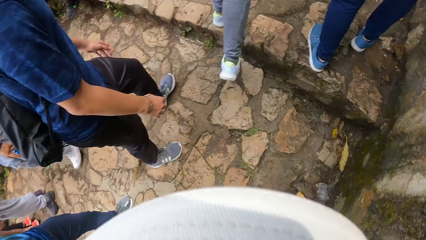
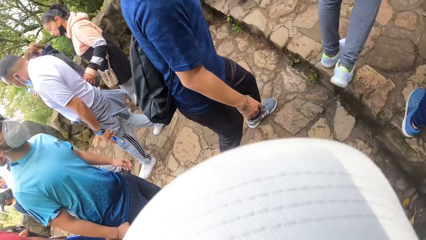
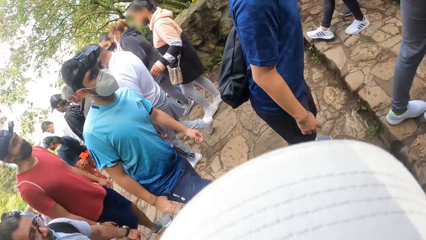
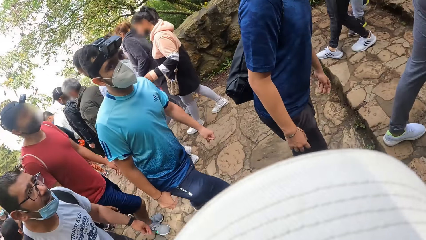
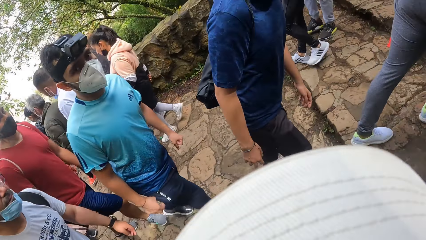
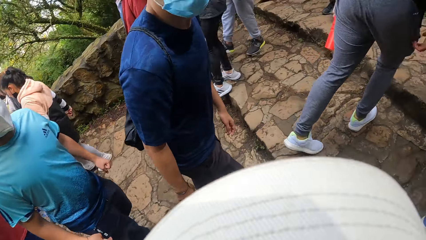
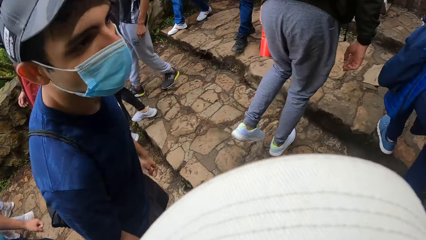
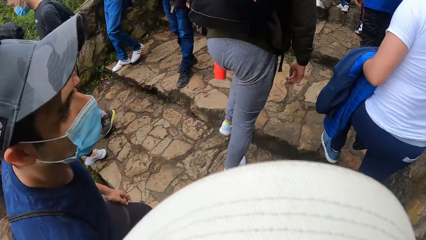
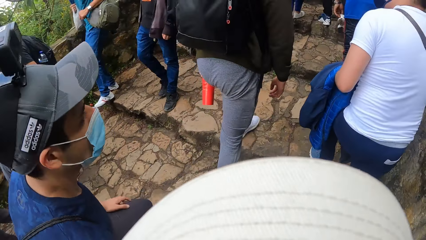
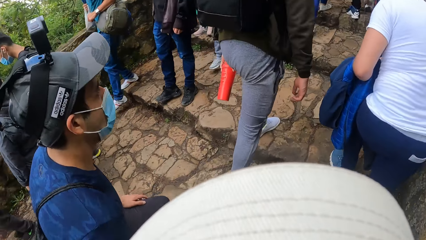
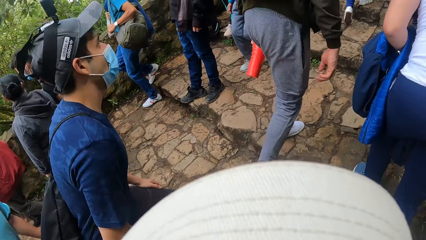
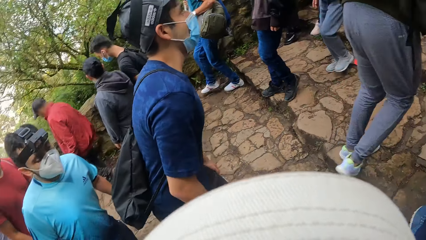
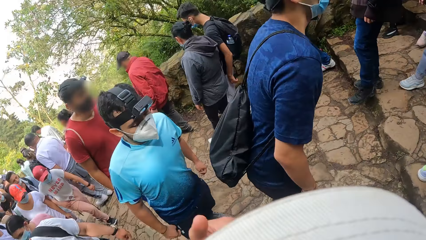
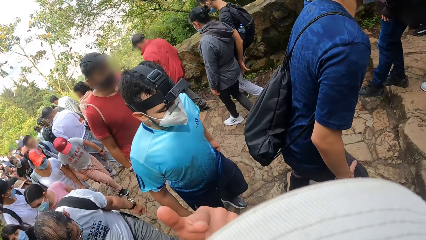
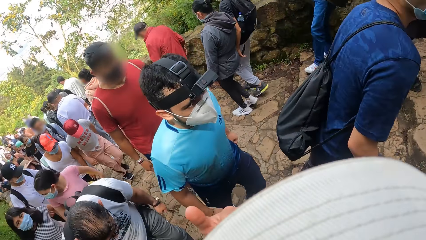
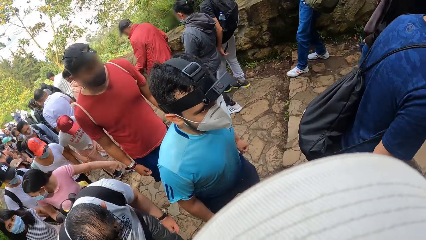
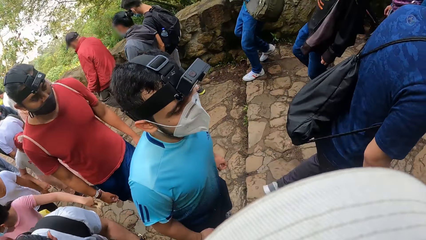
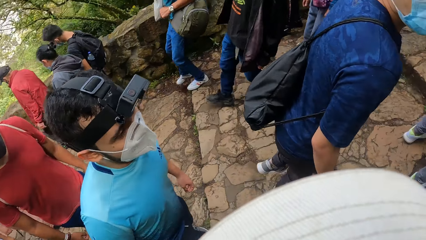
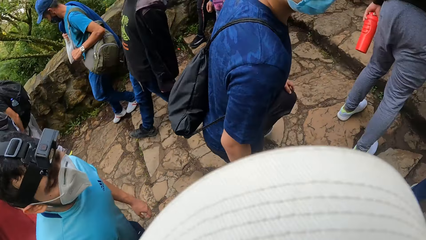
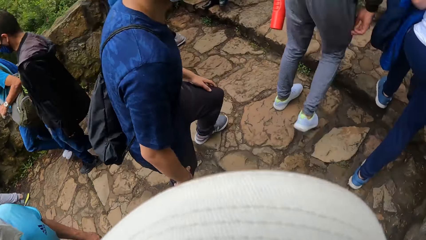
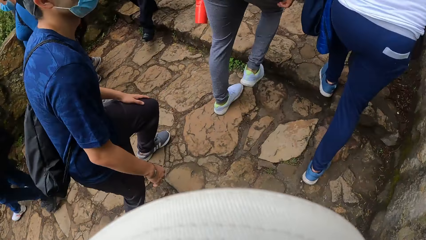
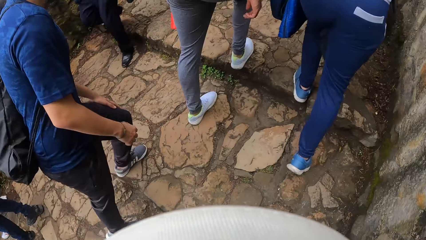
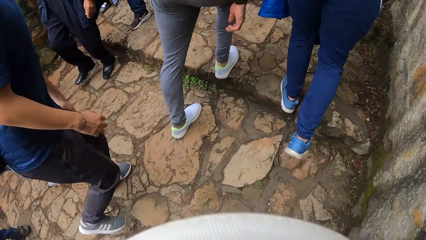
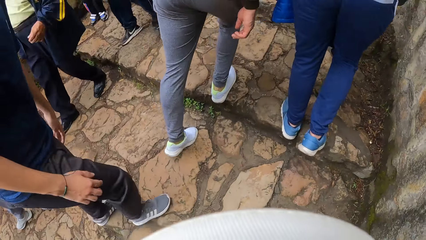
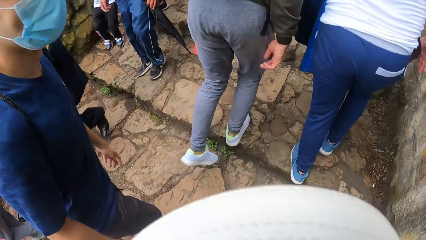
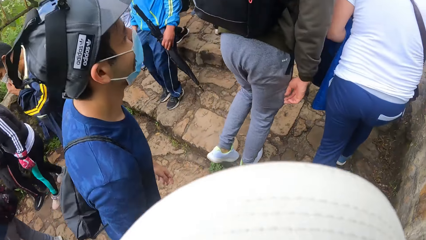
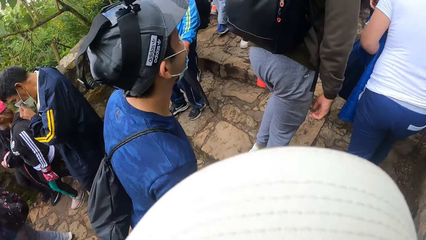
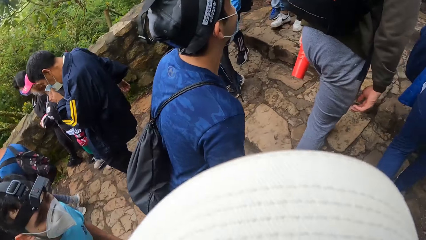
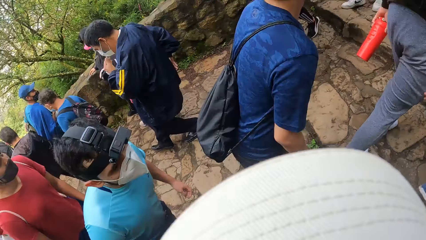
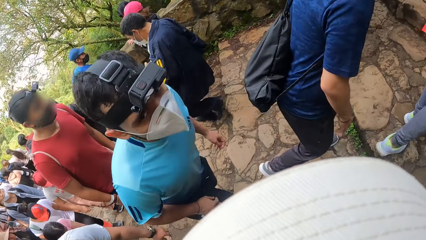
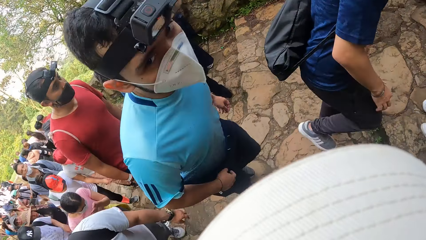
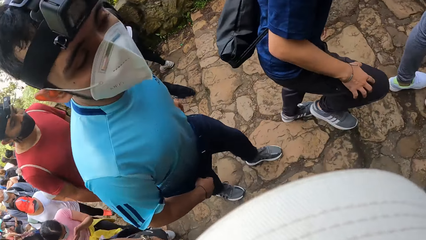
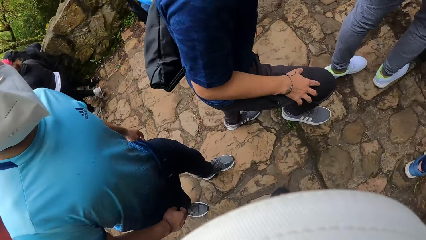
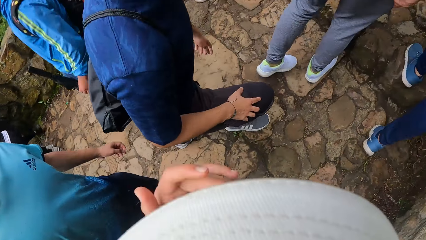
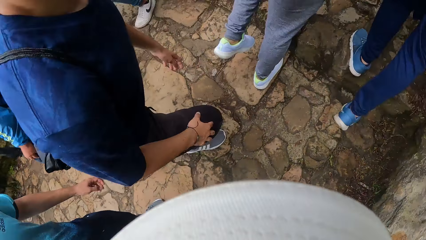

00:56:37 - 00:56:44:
The camera wearer and the man walk up stairs on the road.

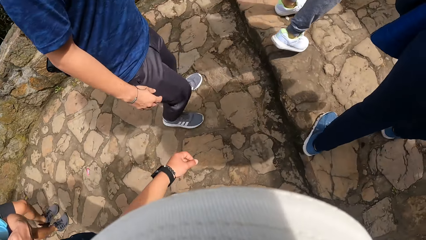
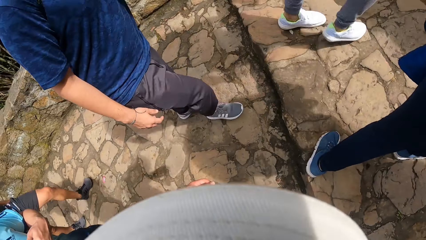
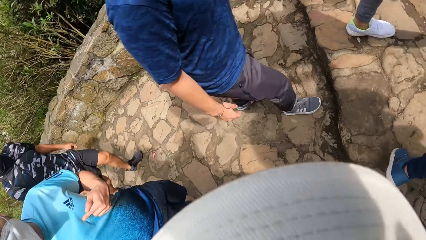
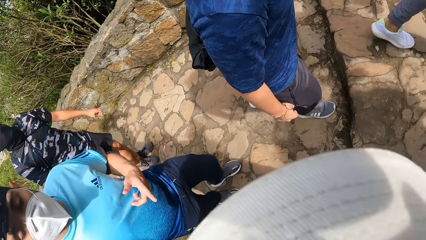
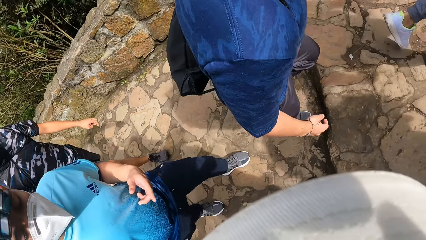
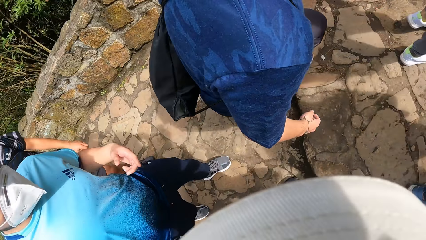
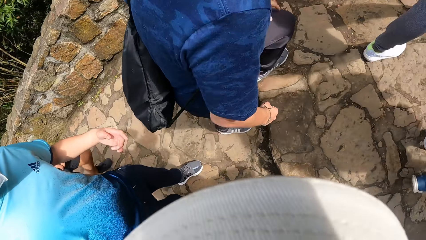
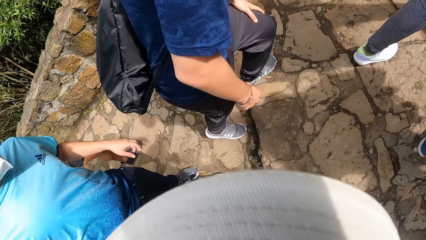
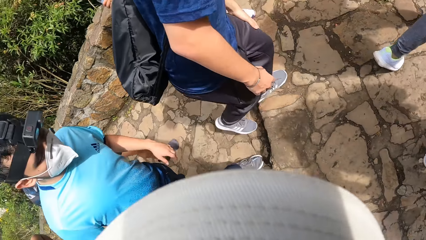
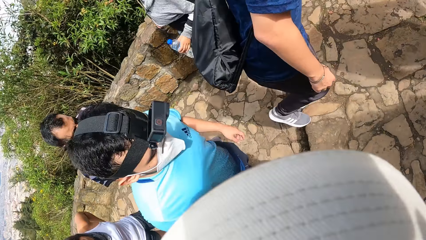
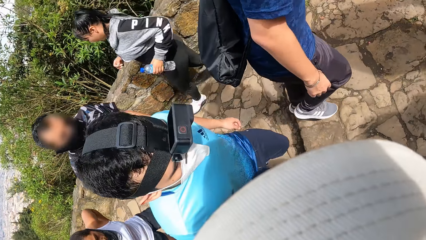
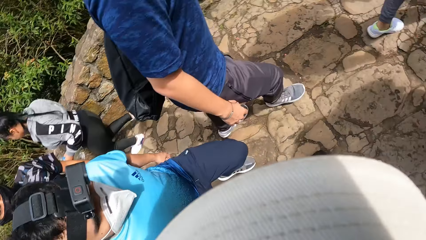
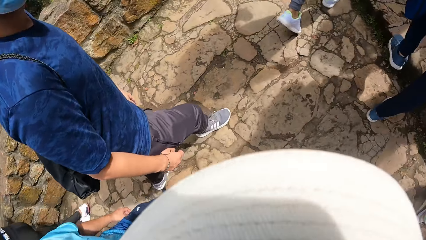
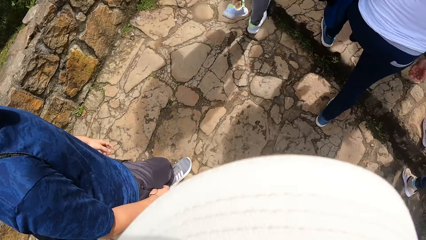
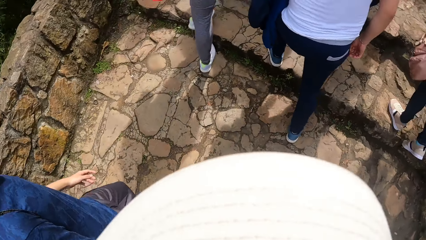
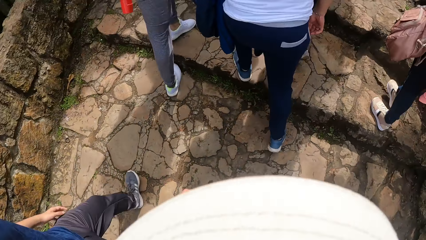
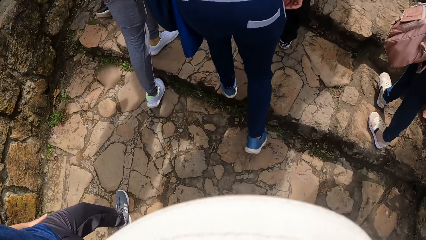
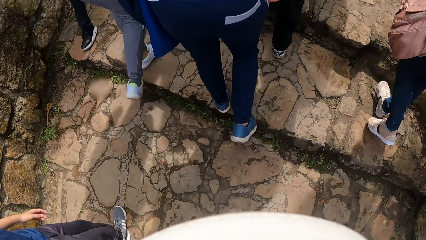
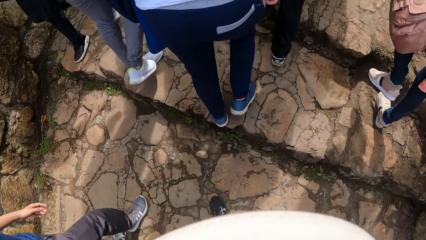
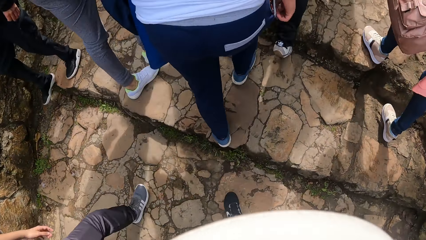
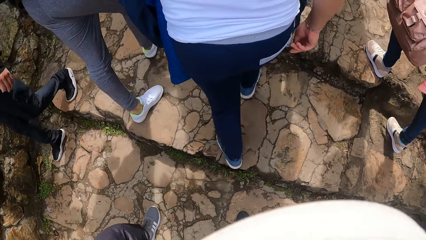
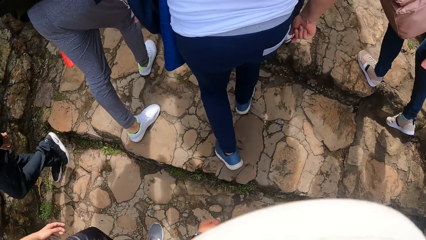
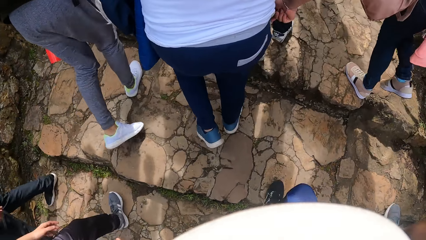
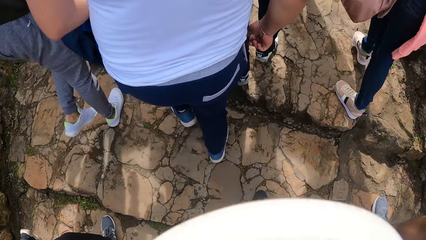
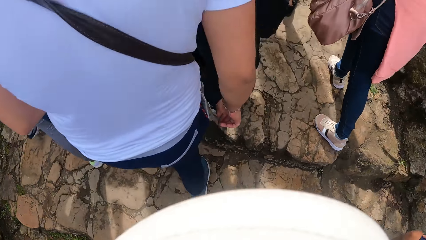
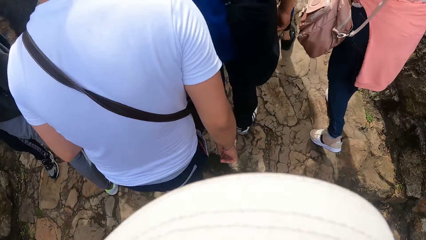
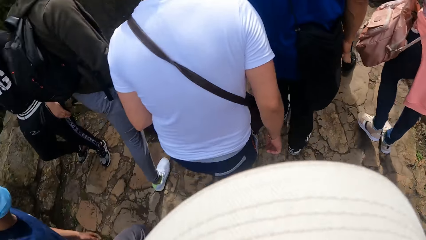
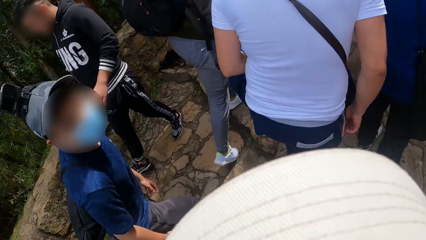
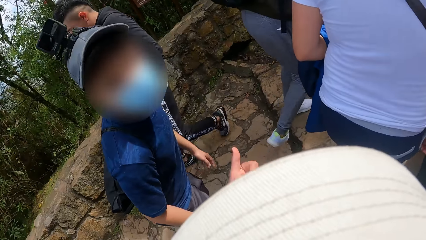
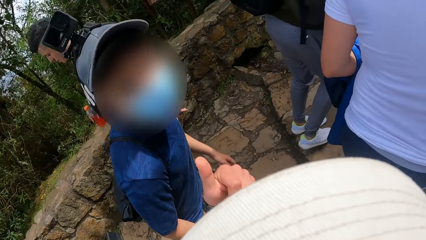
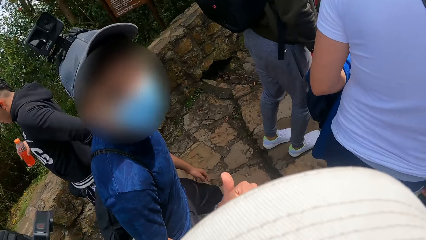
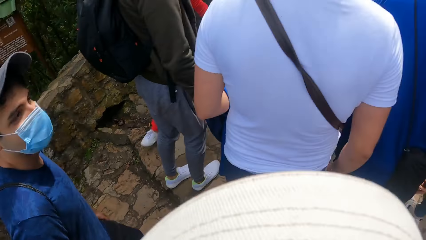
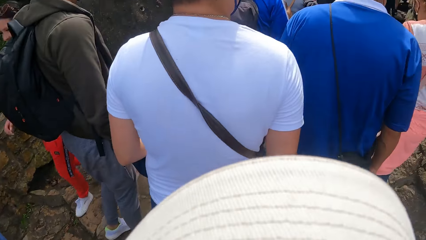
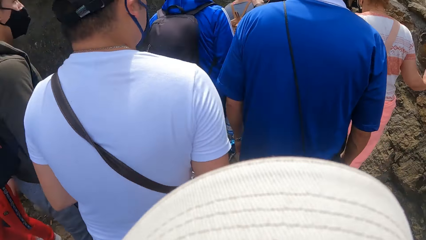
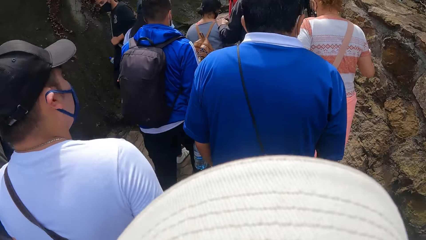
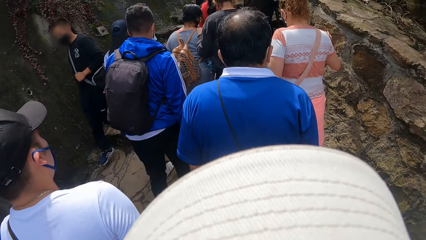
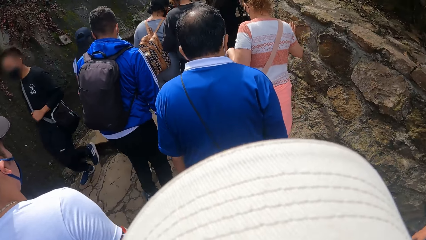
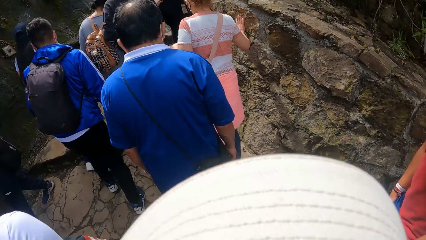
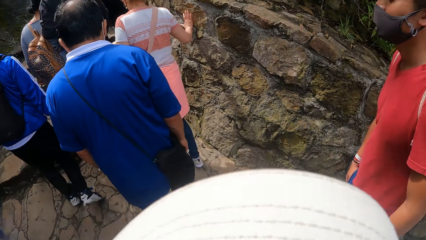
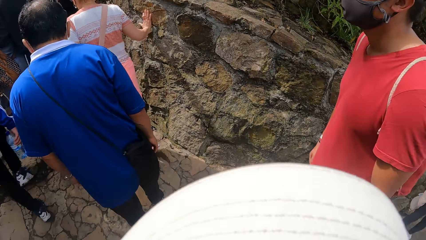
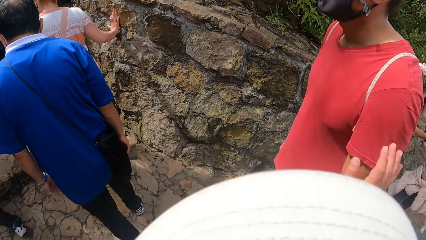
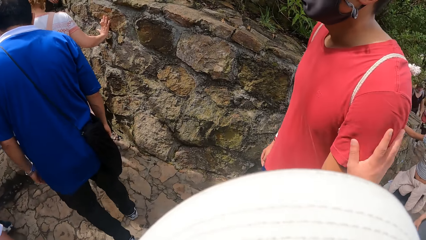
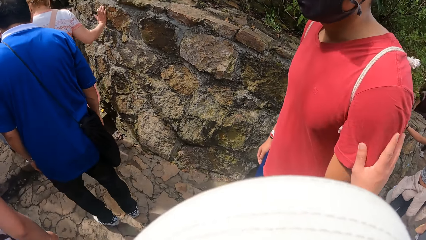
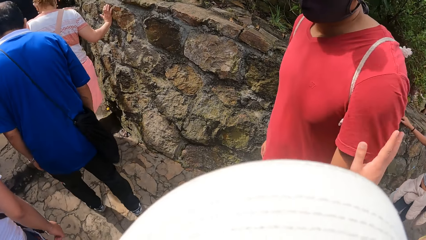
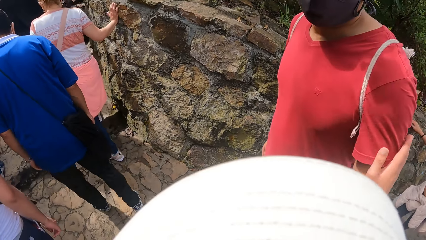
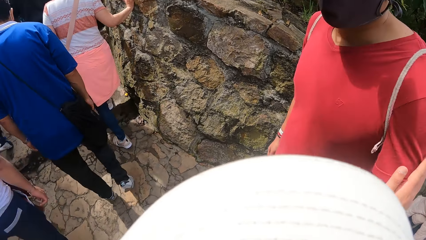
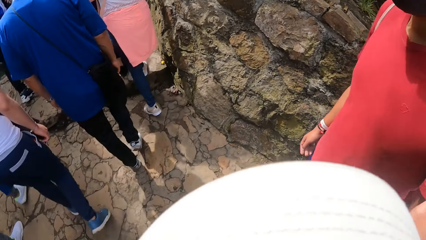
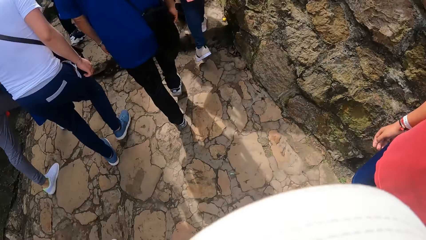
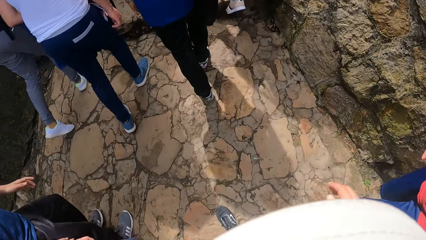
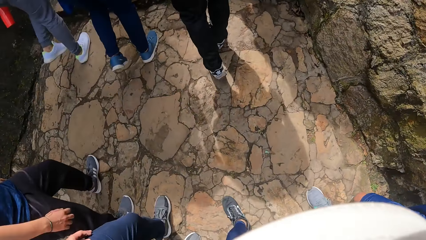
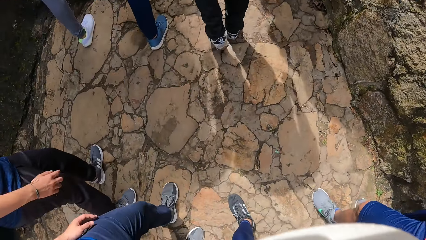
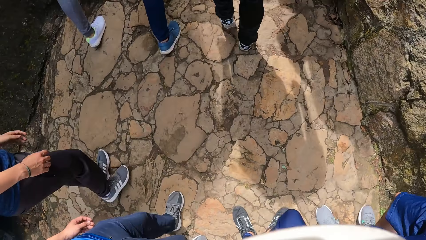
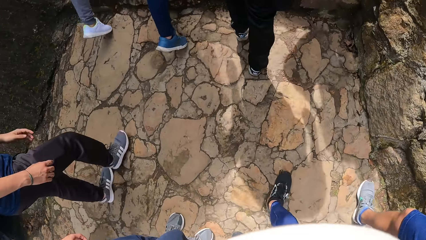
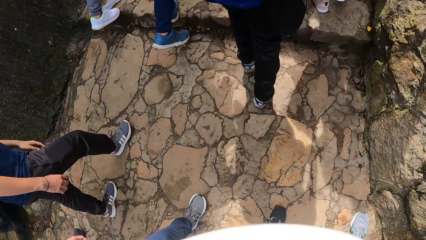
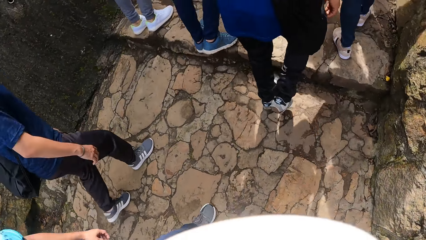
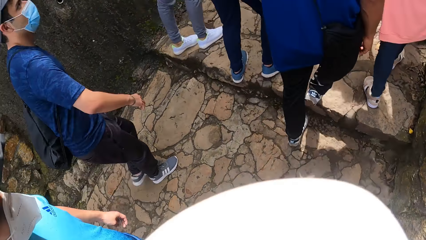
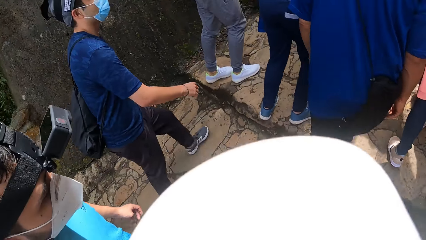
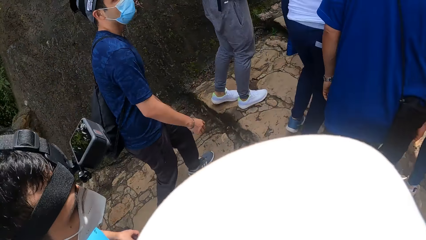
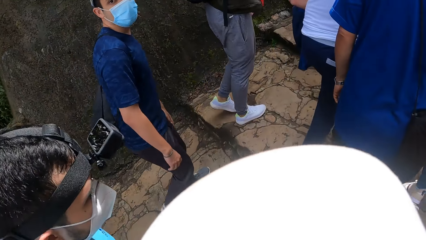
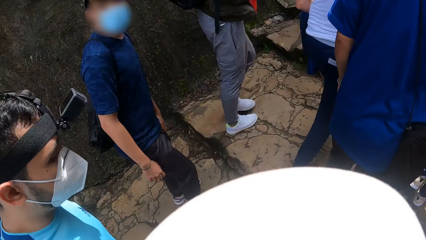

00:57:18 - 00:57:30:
The camera wearer and the man walk up stairs on the road. The camera wearer touches another man with his right hand. He holds the other man by his shoulder. He walks on a pavement.
